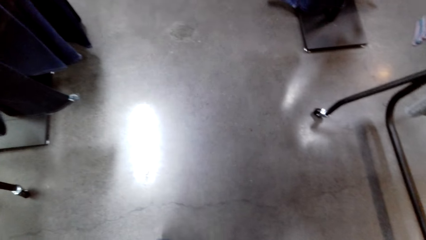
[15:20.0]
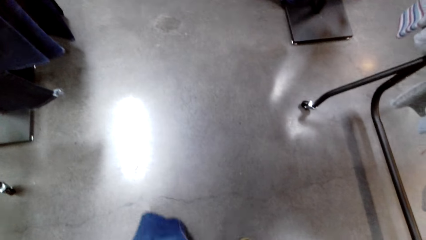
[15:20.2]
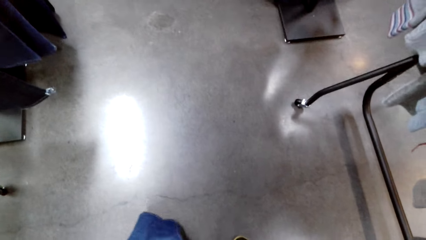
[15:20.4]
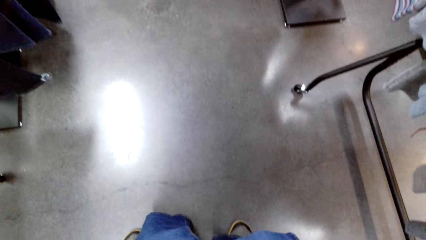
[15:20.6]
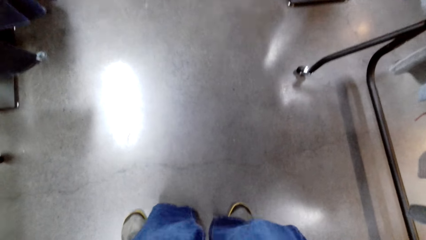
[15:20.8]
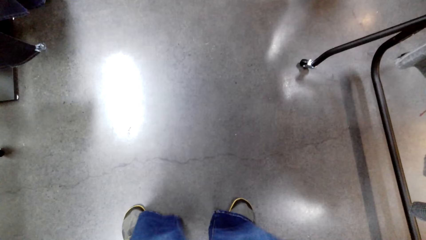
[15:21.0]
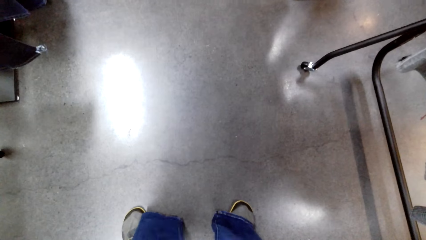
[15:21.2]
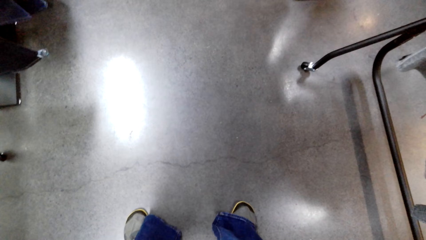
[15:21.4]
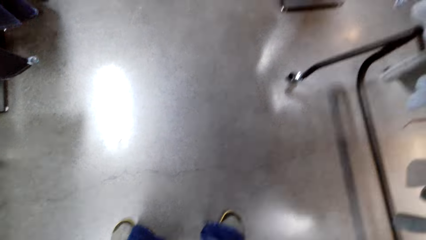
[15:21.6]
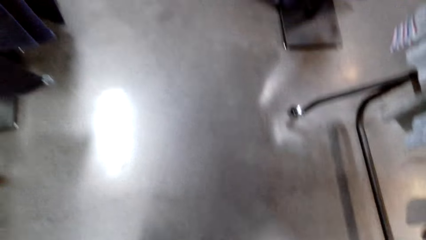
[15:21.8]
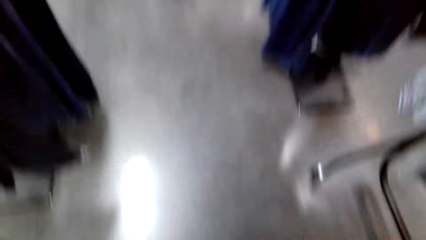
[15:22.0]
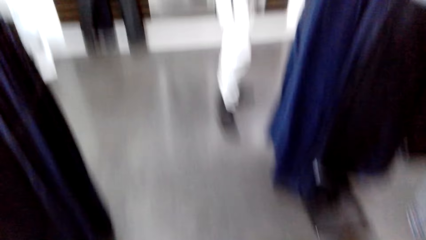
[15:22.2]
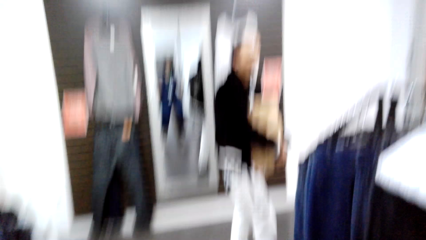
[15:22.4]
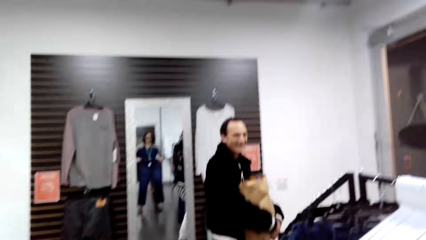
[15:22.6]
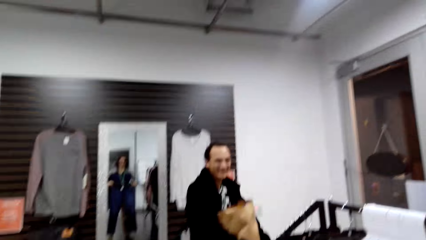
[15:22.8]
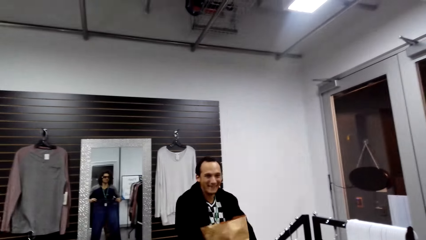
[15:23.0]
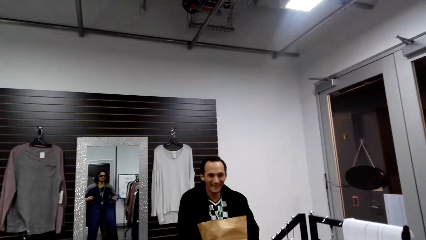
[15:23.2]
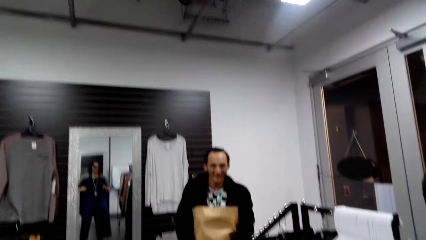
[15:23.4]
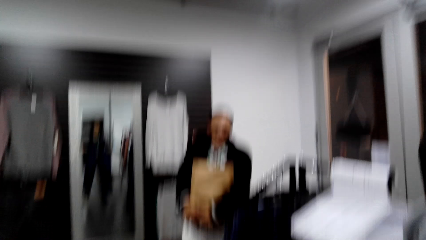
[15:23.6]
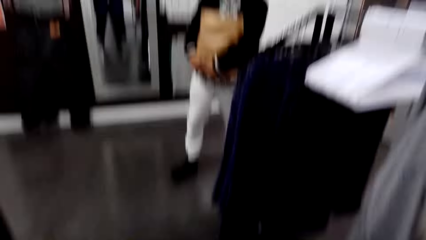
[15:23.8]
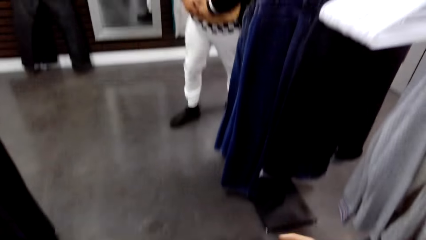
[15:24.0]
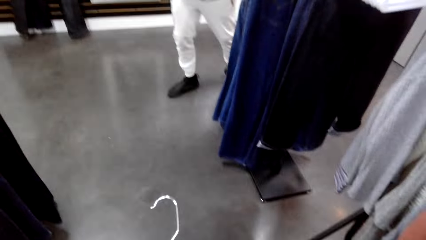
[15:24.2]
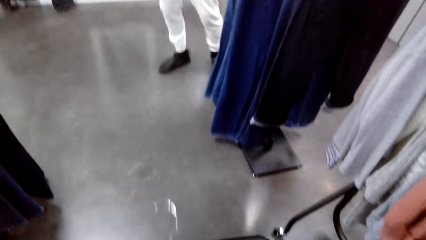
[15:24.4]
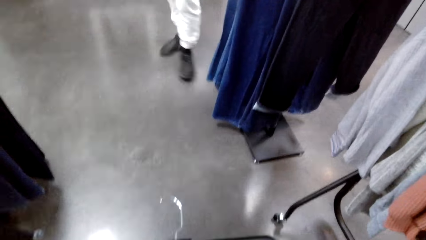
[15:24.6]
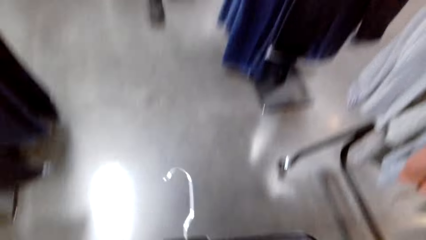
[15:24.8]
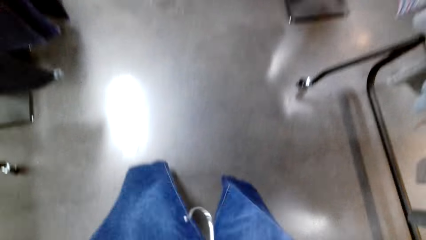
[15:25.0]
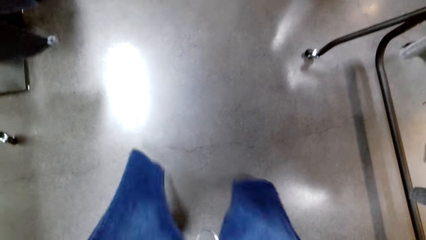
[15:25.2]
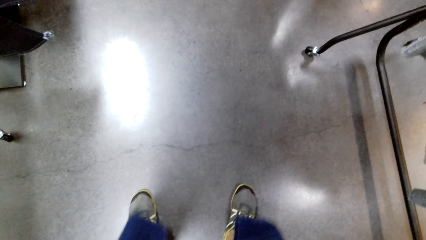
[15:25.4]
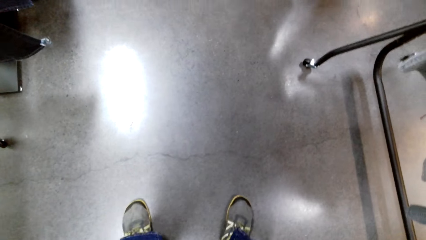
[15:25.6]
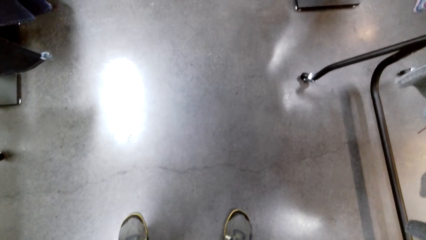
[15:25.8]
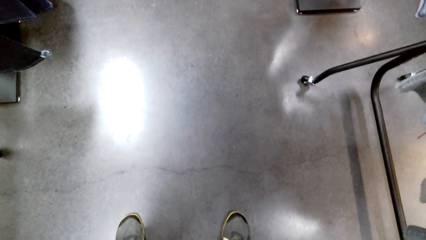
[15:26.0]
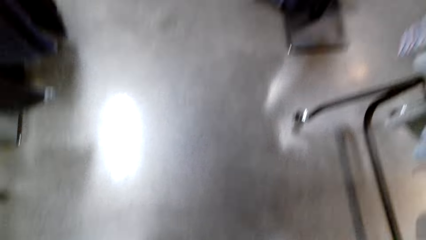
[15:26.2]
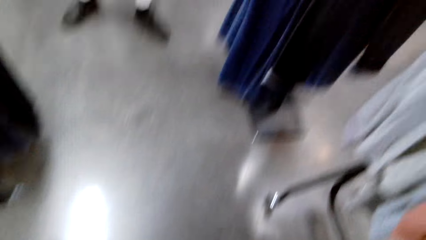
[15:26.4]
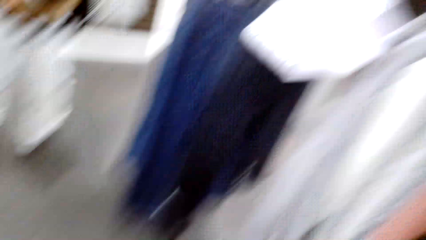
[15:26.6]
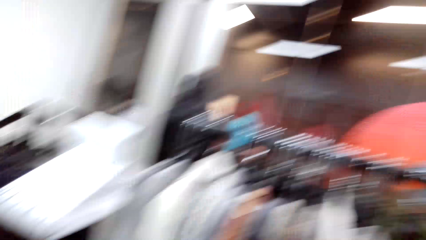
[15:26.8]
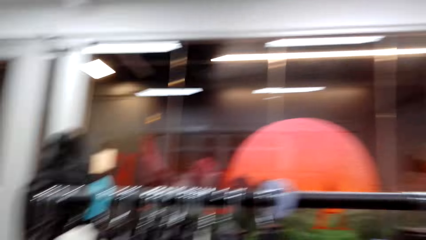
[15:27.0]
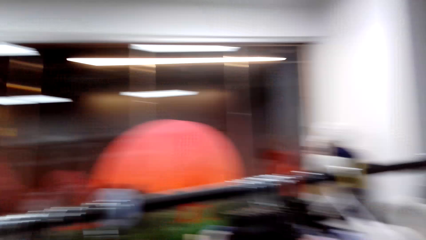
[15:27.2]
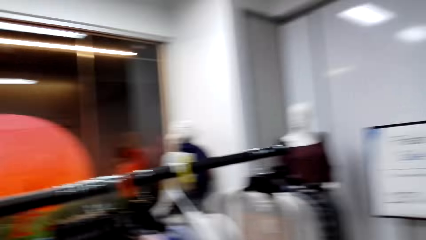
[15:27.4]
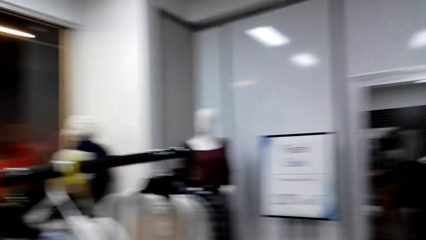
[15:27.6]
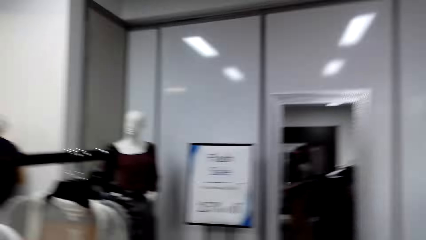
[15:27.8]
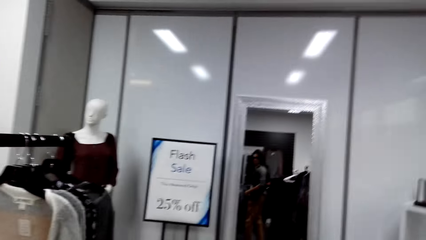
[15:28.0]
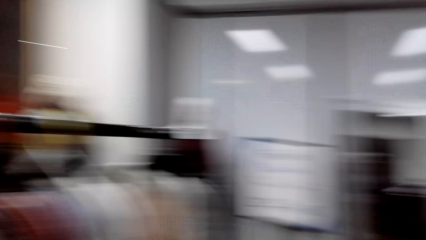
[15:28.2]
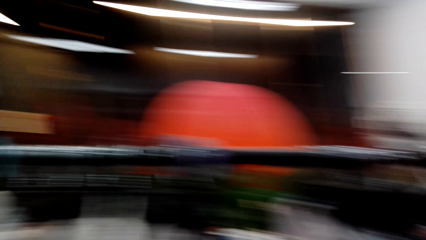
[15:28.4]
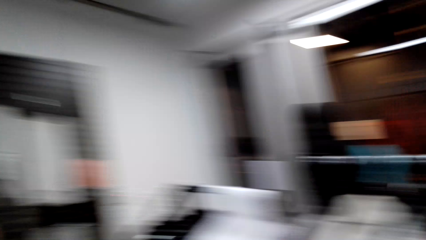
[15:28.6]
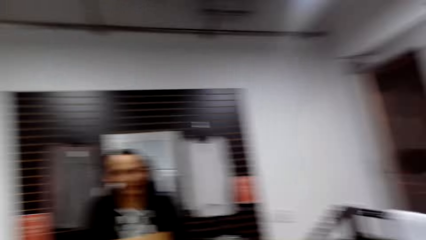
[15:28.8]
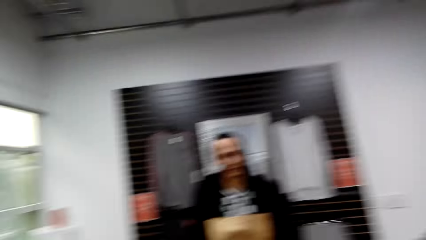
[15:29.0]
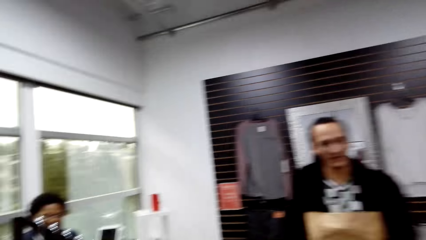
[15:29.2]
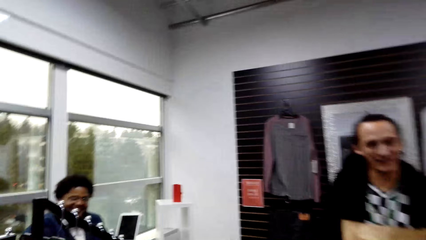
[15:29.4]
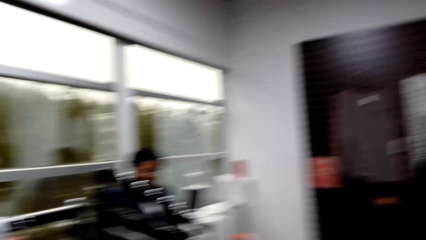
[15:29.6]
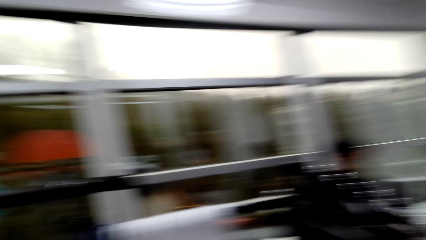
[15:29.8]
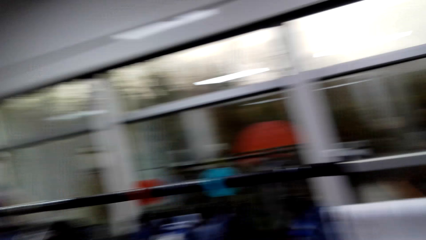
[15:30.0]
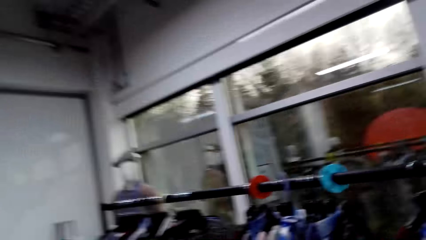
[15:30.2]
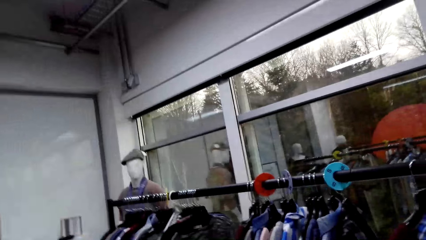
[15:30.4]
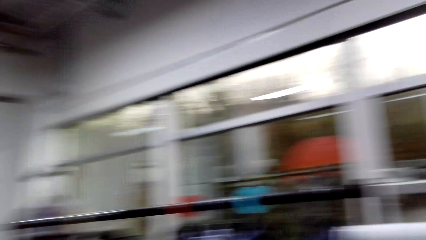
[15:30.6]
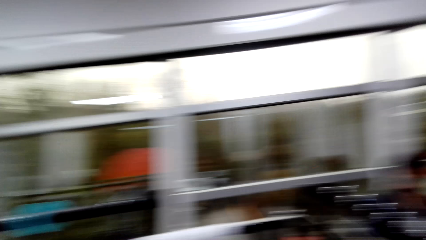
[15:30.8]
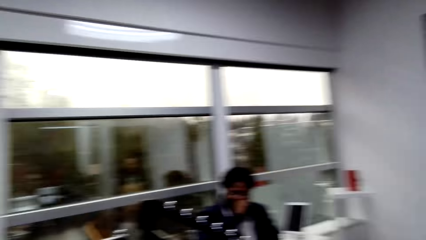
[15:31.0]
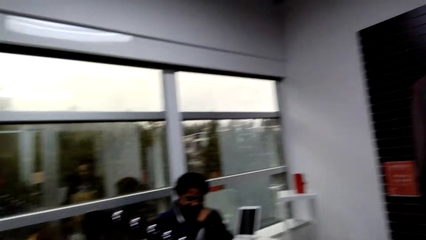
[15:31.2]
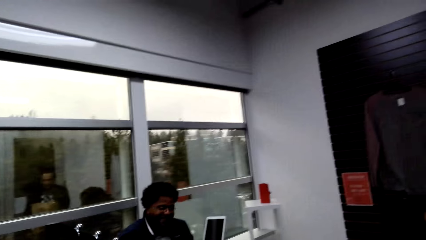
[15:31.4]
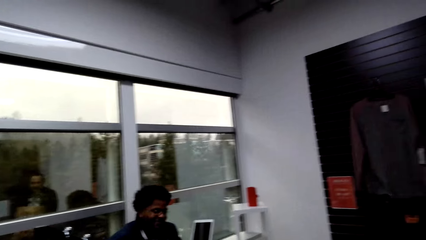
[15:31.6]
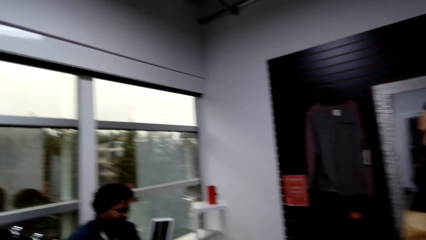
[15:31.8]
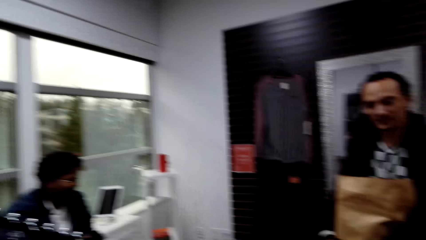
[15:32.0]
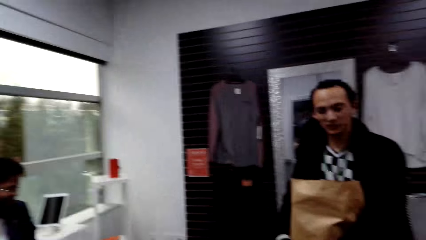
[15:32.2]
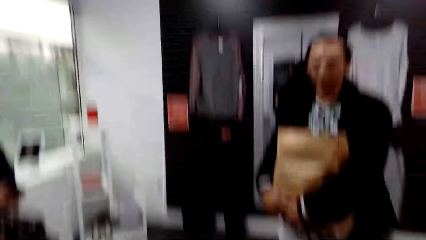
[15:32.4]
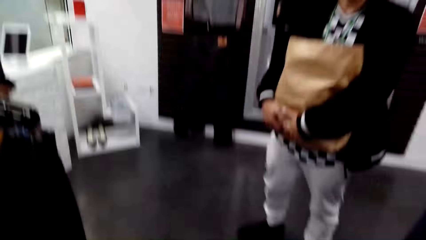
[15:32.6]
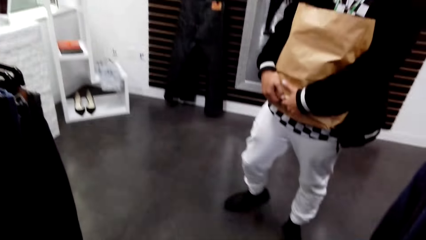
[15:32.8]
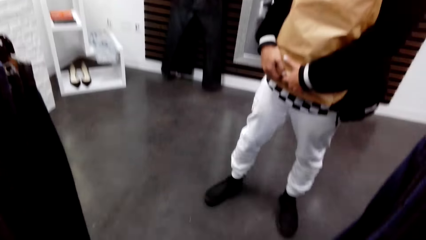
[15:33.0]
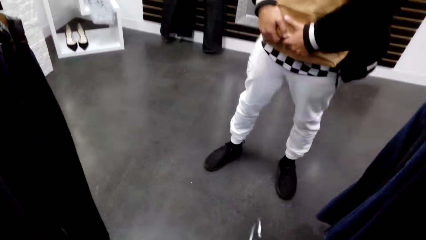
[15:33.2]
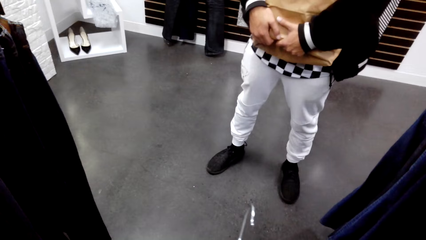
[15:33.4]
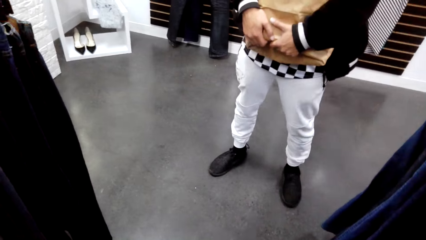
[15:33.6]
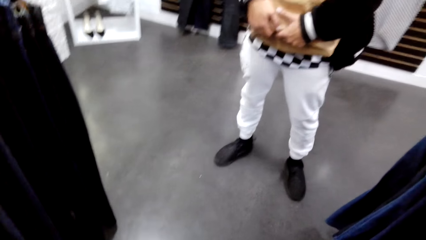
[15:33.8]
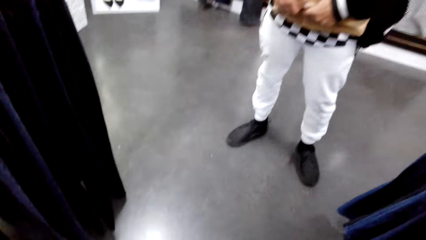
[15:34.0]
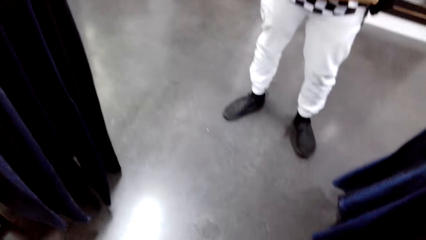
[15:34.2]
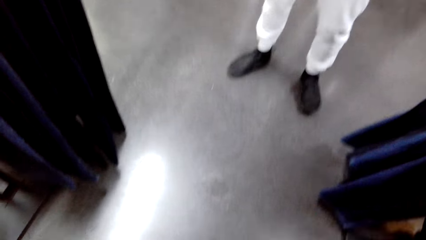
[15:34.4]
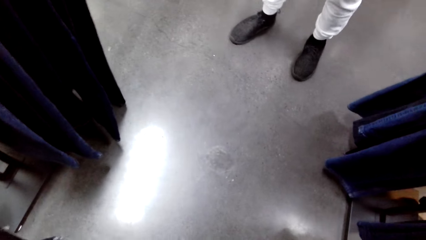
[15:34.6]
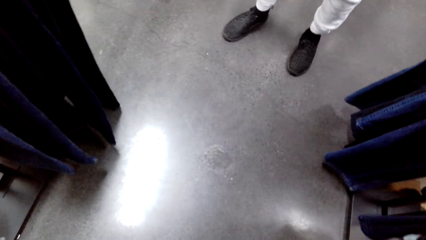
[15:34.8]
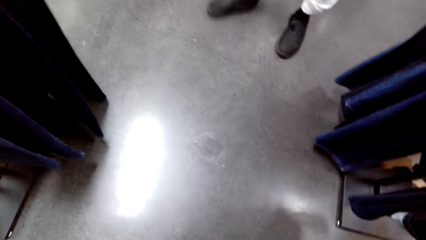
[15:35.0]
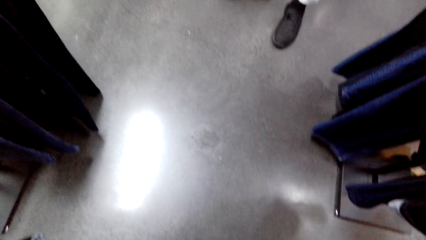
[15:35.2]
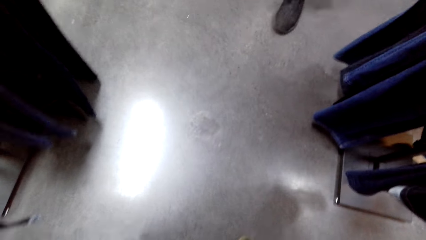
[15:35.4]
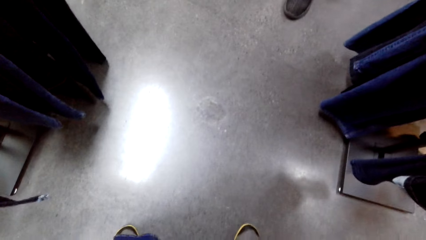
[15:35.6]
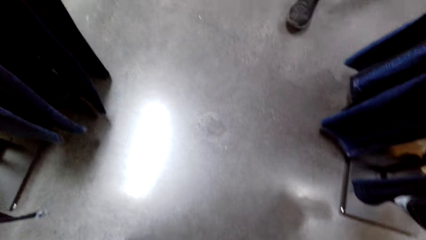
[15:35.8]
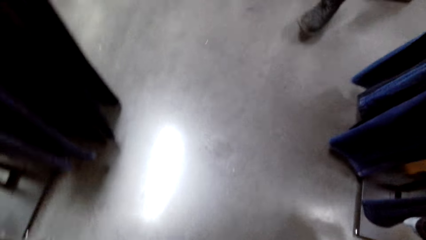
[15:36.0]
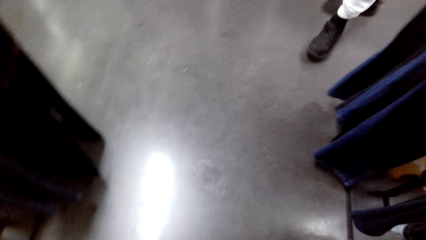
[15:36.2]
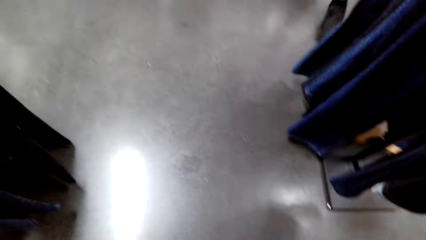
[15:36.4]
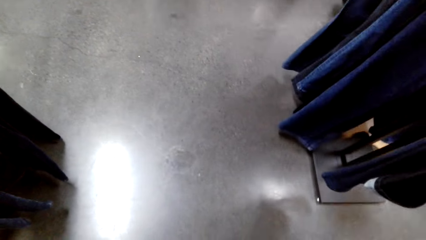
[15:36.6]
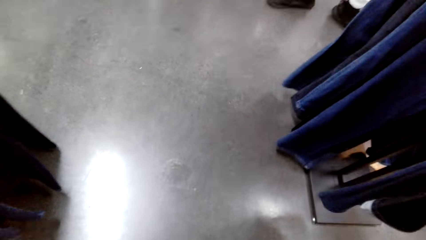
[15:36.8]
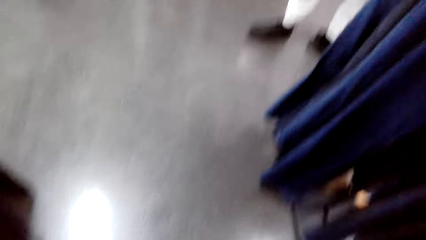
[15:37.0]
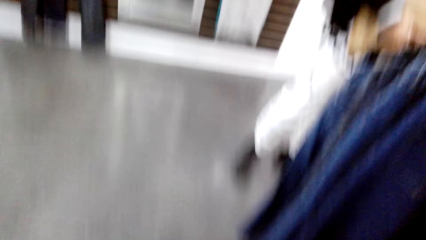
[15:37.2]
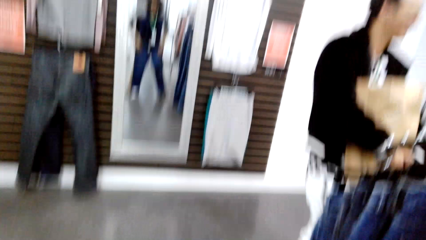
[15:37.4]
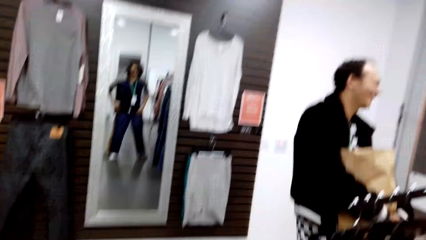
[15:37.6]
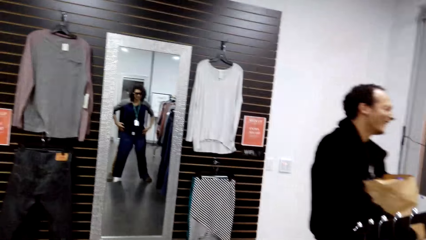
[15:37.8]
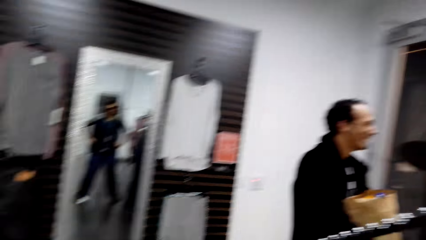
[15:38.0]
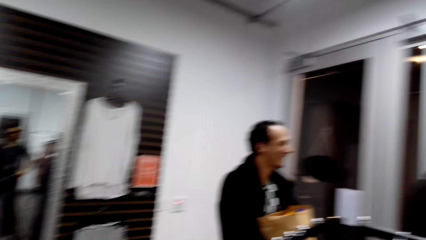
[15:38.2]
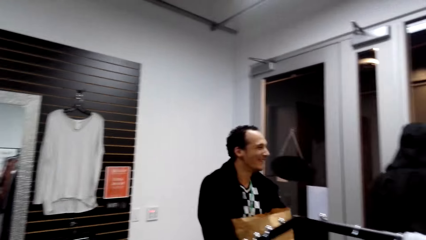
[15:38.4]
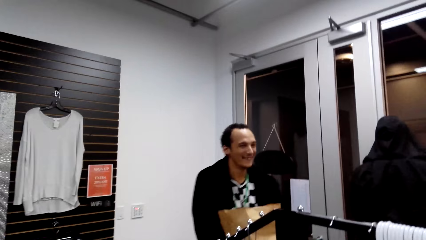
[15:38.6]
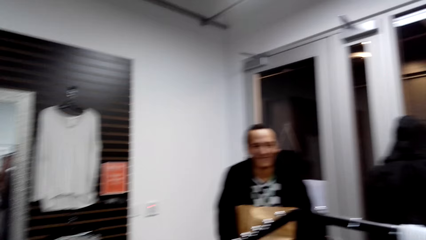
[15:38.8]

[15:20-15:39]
The camera wearer looks around. They look at the mirror.
